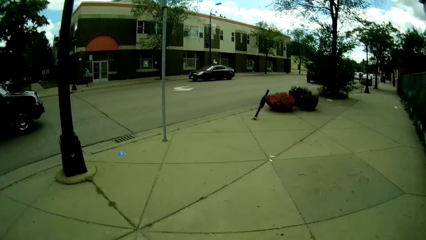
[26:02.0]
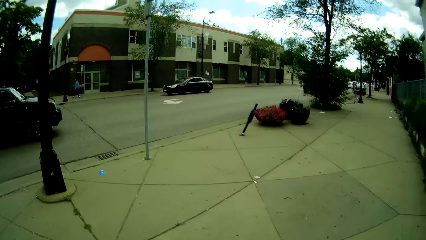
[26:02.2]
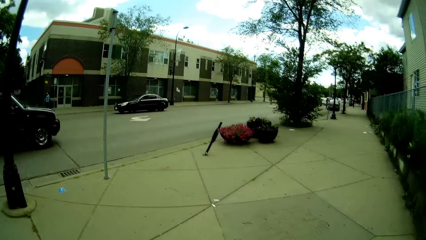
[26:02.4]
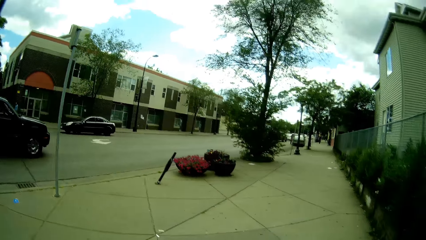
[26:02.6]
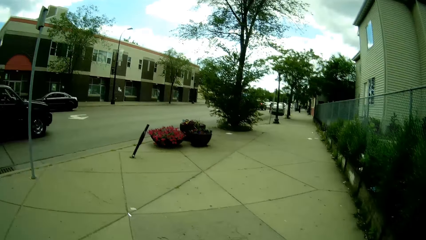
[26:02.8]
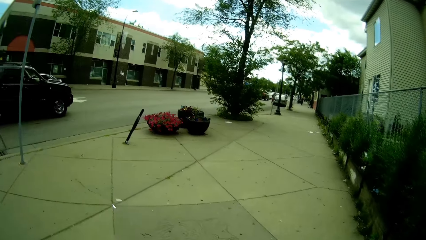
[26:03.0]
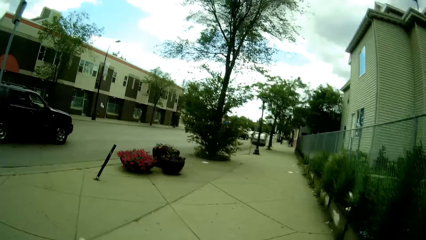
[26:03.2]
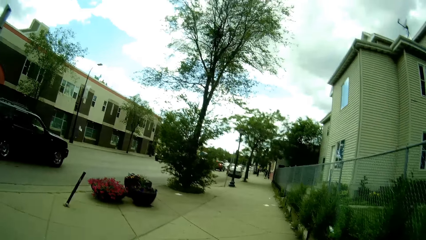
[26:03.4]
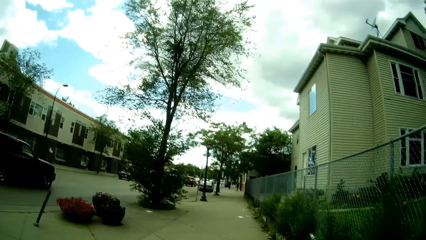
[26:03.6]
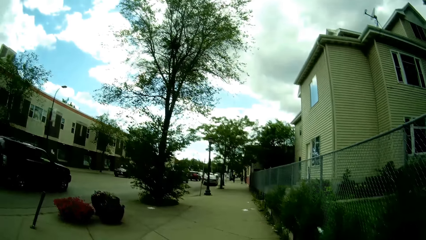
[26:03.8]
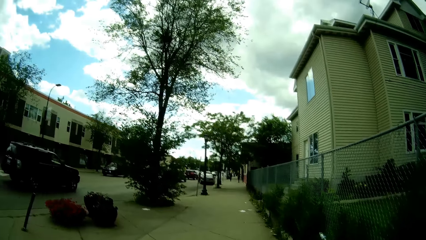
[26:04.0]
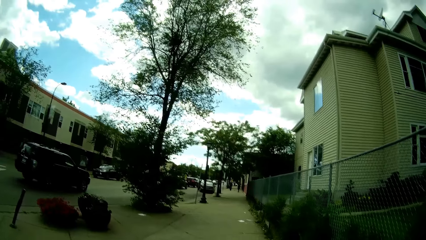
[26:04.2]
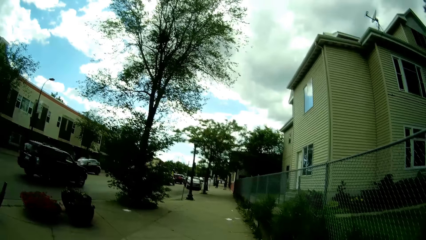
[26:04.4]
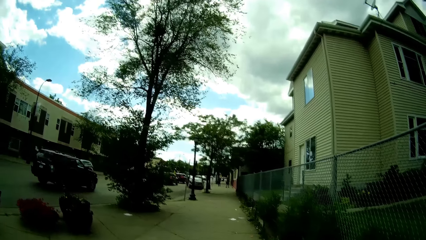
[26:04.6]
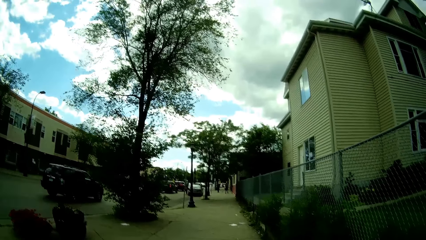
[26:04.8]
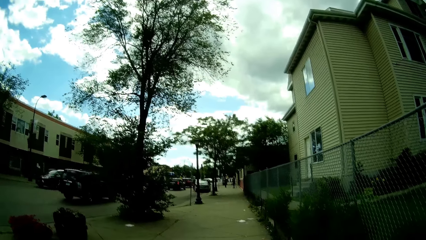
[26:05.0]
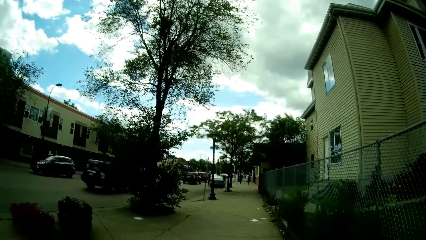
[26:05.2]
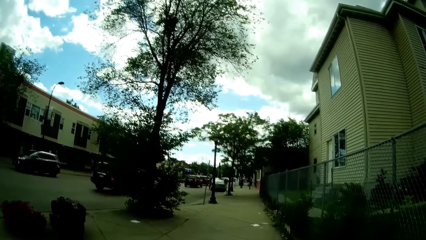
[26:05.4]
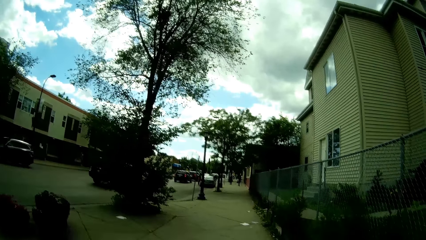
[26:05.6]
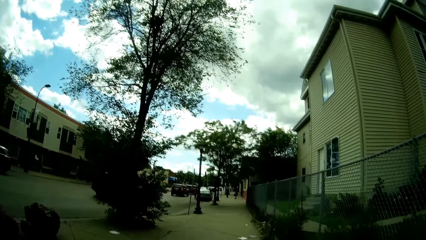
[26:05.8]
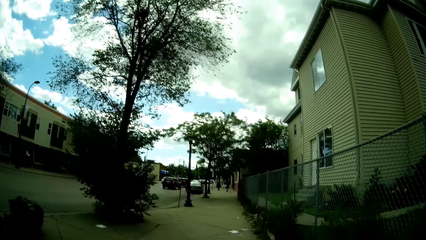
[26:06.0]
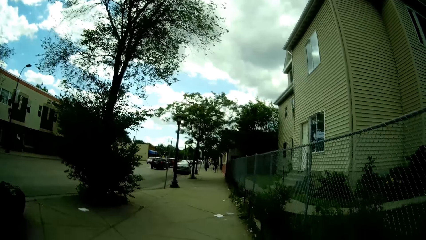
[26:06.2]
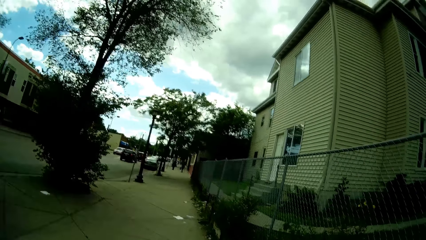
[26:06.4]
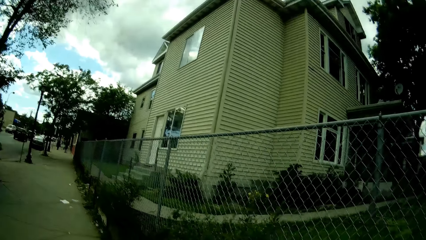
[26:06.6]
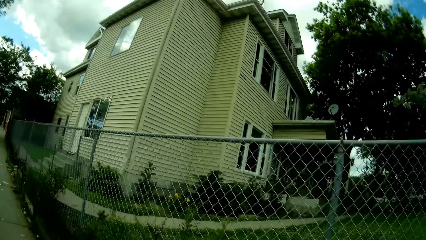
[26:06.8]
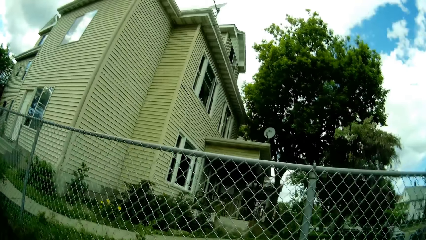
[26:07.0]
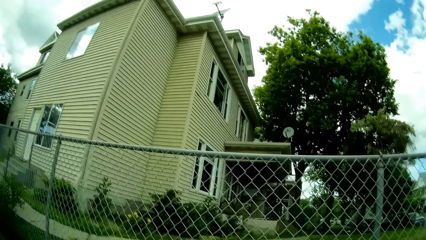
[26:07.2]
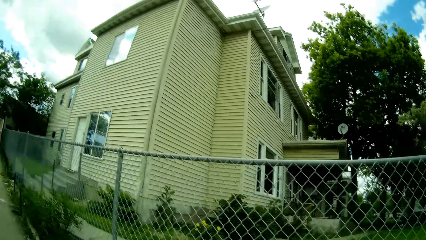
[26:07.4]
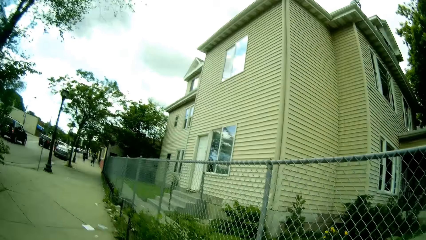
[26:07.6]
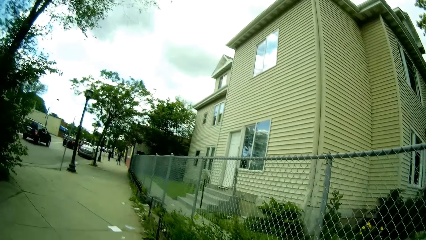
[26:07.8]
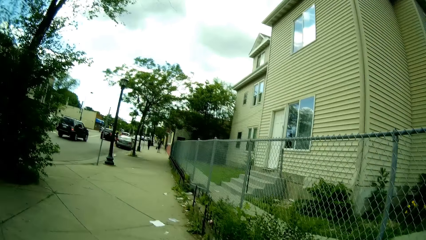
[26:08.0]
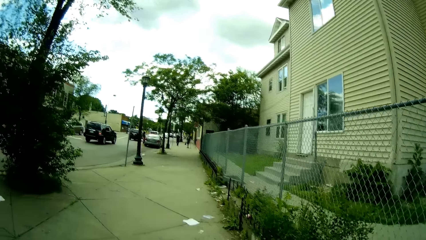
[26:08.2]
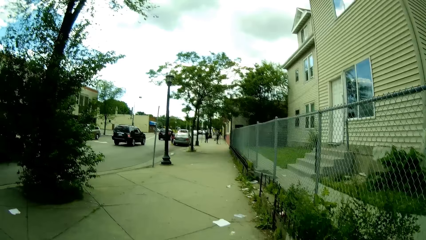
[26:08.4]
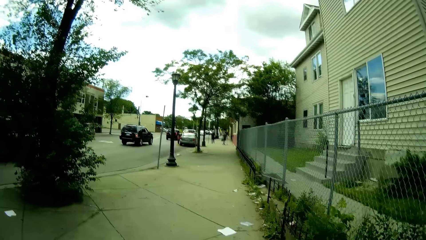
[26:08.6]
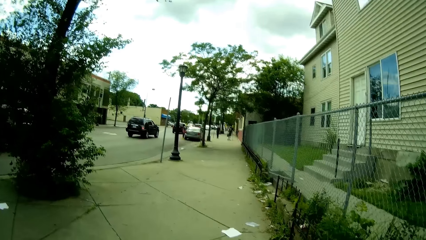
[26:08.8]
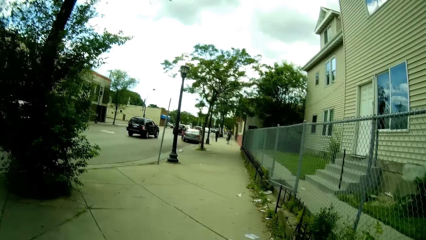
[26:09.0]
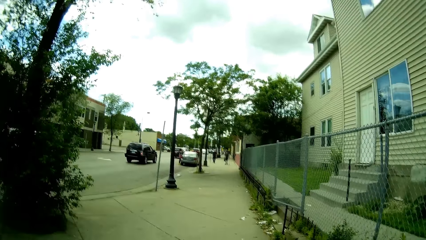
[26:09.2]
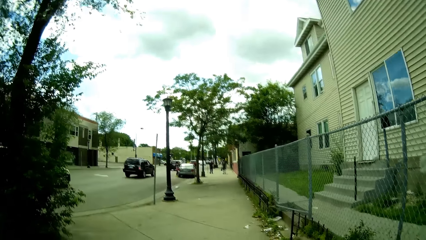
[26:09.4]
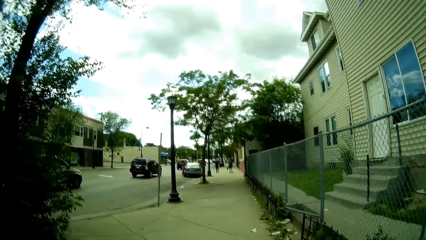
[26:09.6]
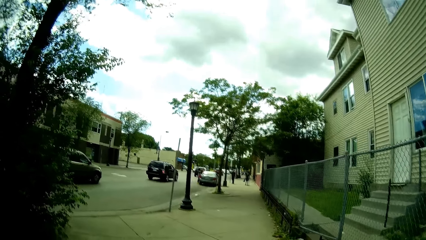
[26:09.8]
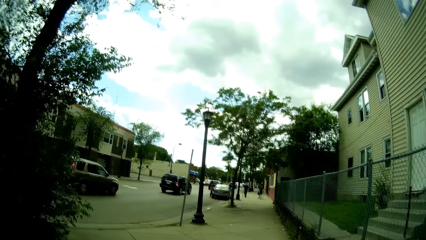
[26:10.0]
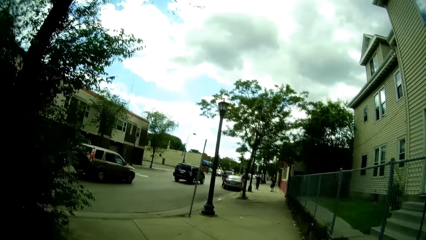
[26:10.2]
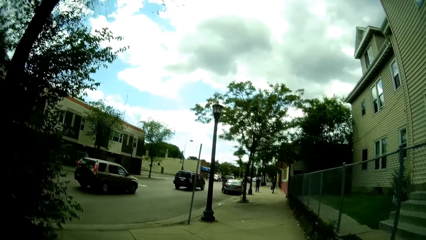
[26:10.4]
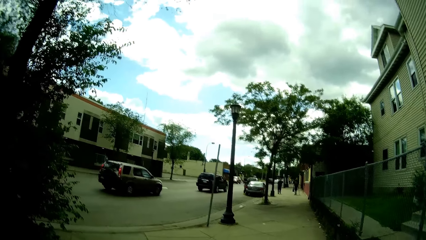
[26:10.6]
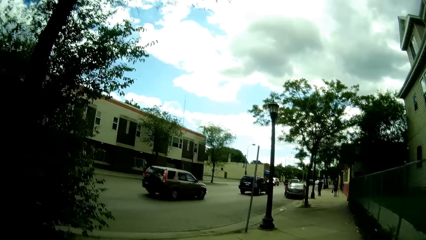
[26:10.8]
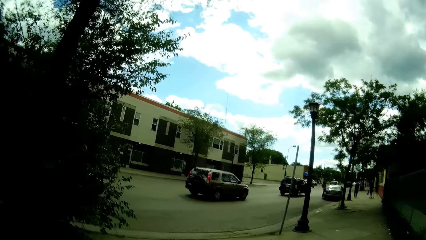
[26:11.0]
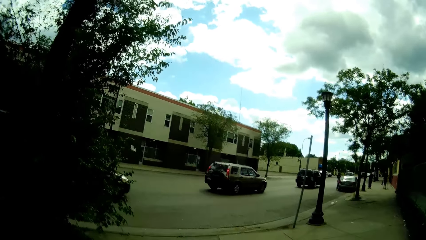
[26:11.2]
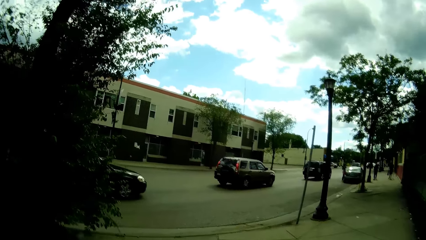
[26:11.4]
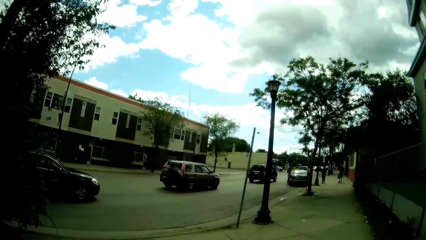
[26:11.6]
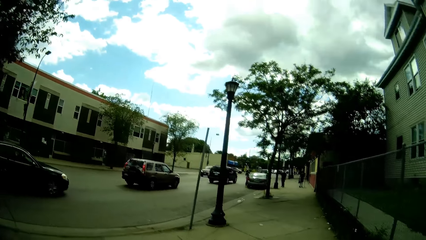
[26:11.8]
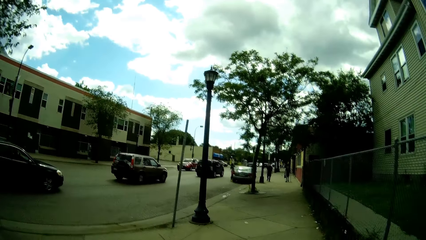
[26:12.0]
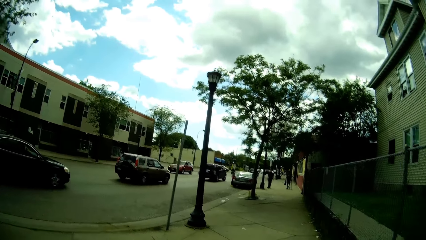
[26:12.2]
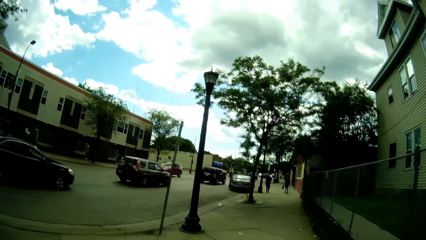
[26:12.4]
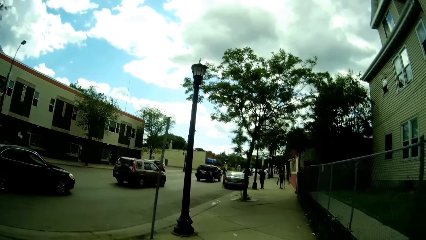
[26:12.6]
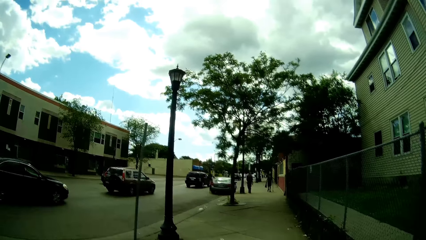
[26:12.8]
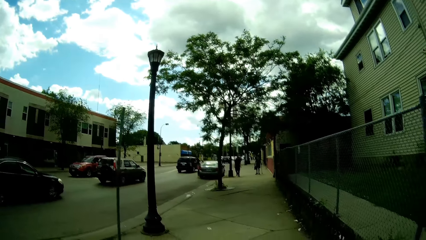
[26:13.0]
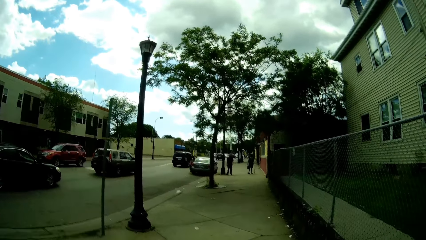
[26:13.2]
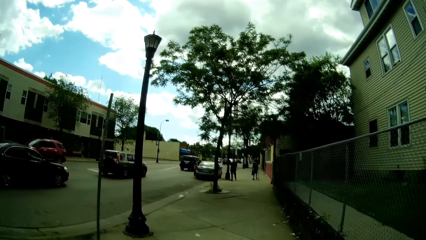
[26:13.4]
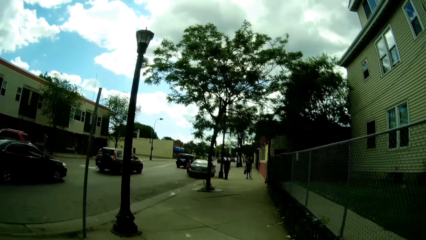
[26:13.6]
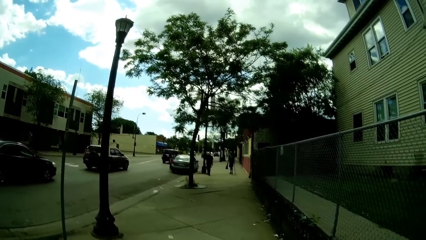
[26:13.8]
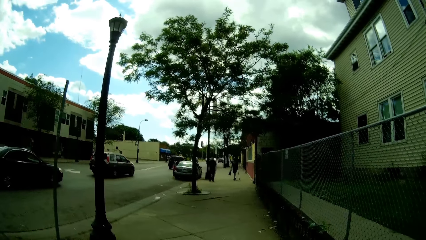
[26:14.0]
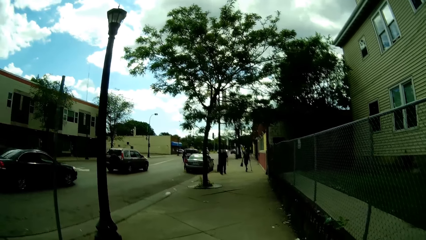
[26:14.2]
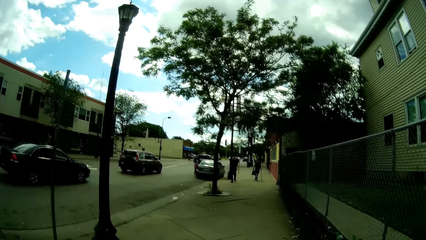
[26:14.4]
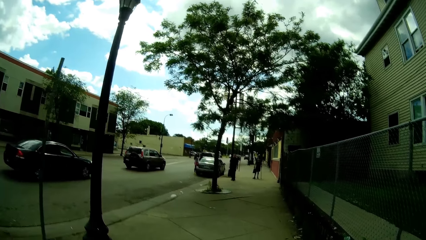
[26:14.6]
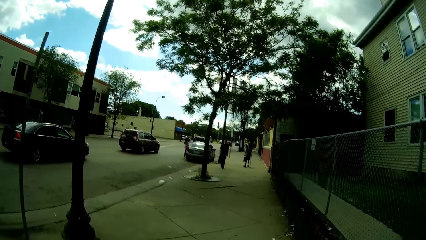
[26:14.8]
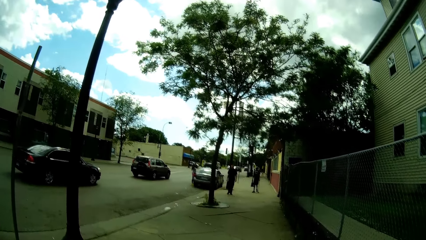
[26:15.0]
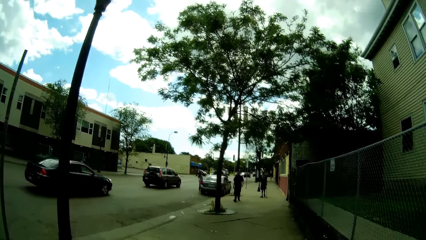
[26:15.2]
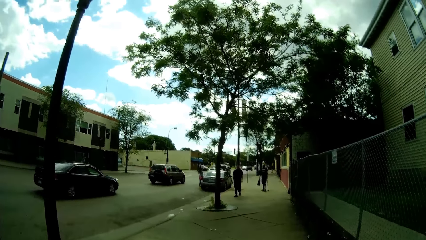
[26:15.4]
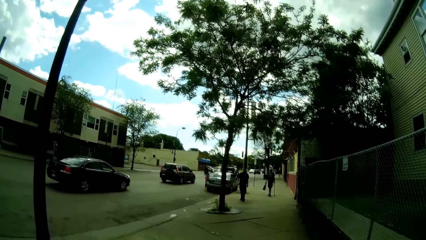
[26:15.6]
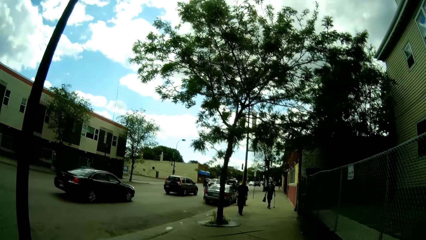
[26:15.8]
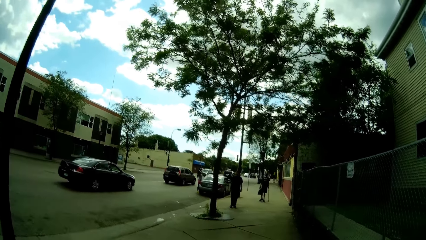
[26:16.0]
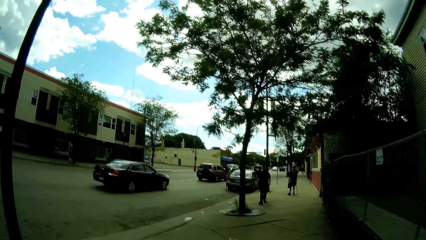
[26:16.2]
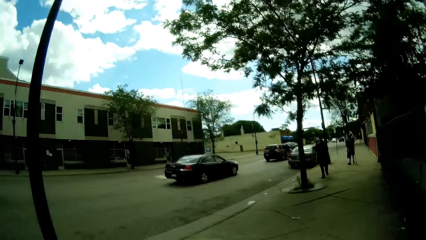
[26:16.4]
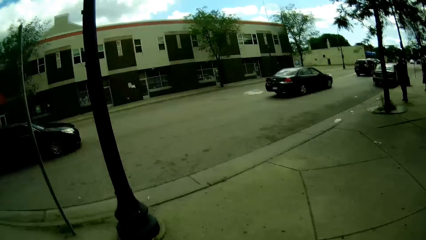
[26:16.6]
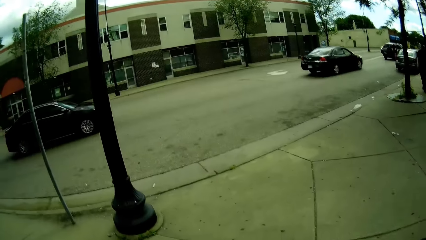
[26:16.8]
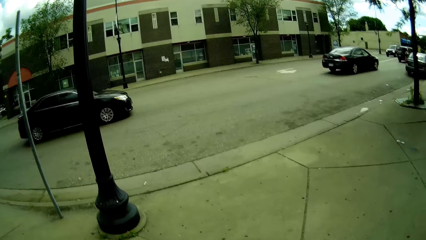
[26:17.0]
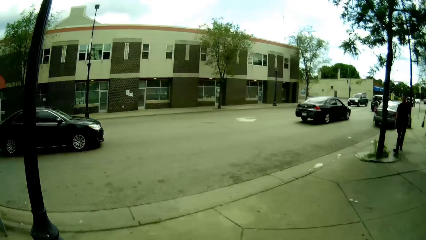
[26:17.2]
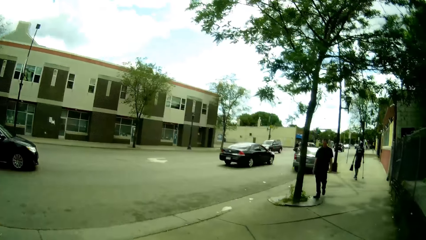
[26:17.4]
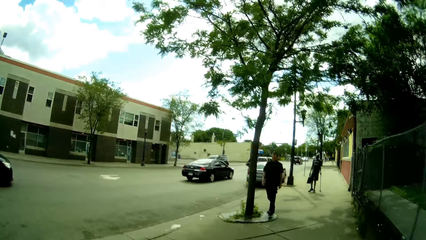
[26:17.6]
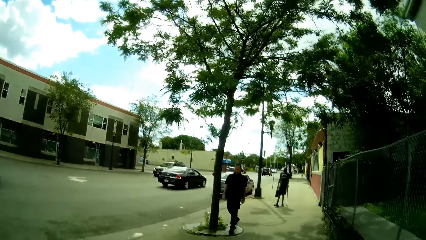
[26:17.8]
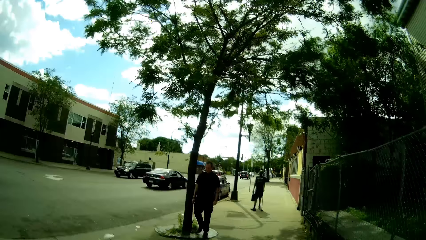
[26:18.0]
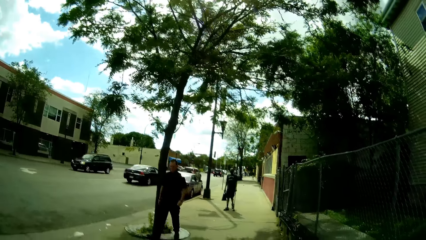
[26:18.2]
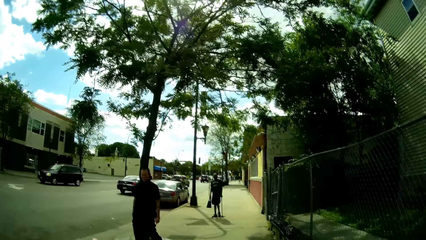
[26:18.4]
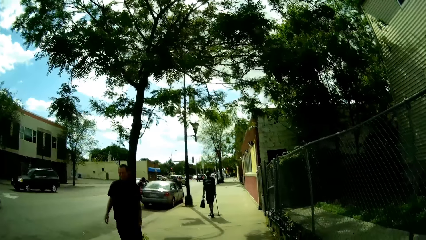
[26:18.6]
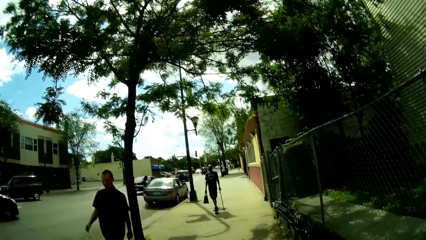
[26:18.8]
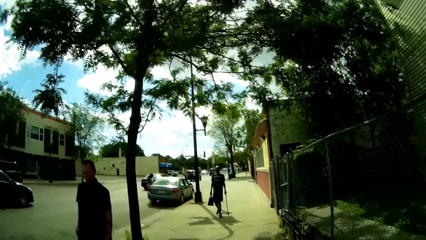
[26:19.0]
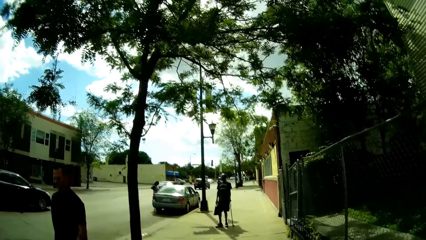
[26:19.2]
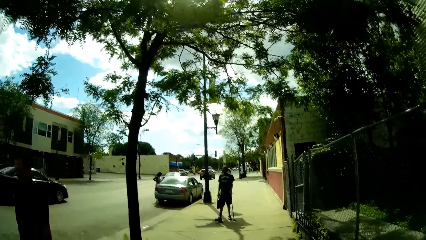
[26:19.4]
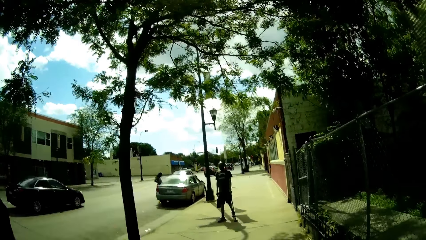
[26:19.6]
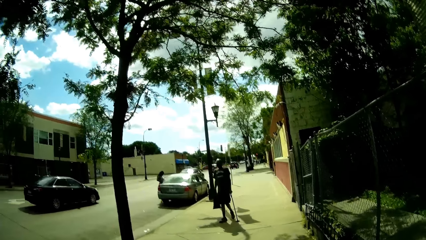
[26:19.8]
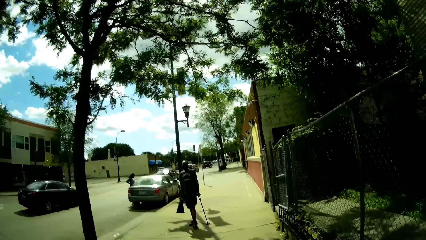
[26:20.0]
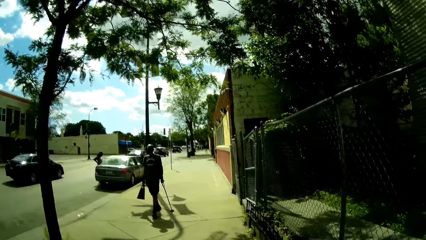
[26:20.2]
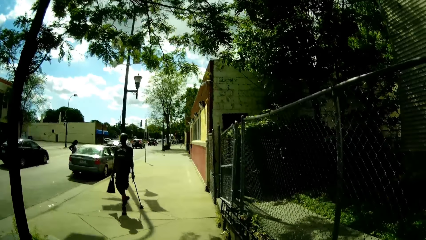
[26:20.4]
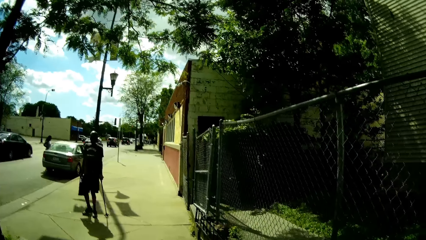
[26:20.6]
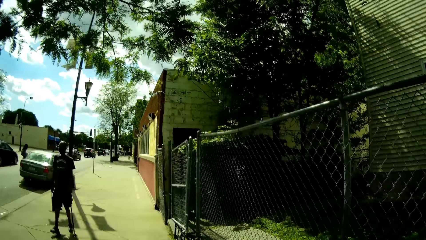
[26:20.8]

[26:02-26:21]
The camera wearer looks at a building on her right. She looks at a black car on her left. A man walks past the camera wearer.
